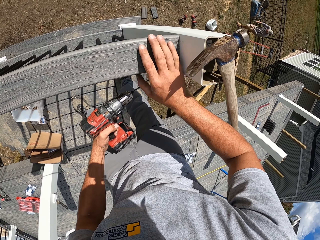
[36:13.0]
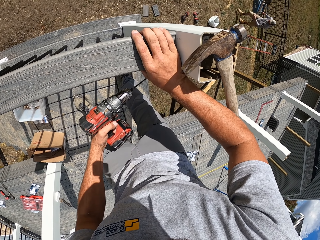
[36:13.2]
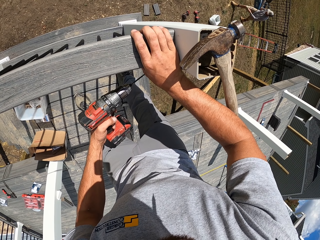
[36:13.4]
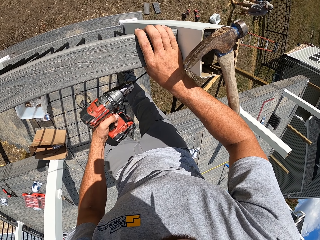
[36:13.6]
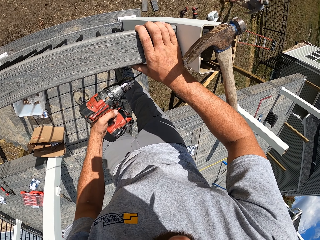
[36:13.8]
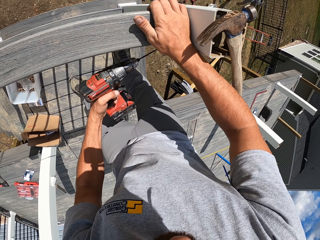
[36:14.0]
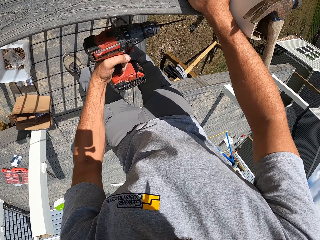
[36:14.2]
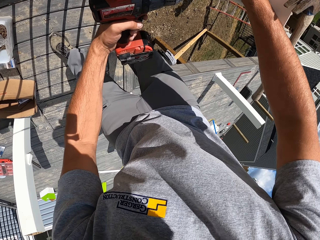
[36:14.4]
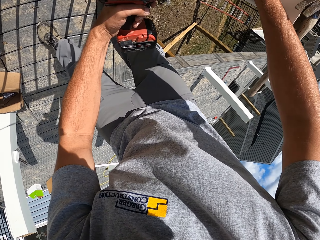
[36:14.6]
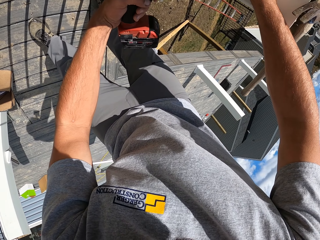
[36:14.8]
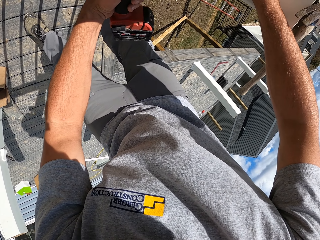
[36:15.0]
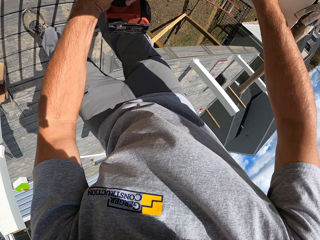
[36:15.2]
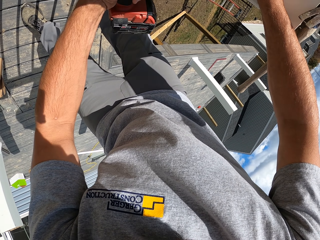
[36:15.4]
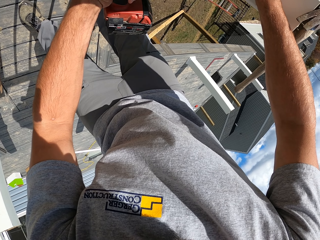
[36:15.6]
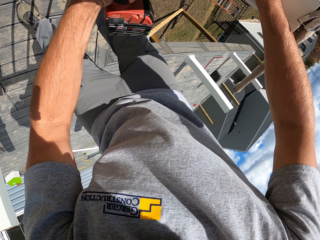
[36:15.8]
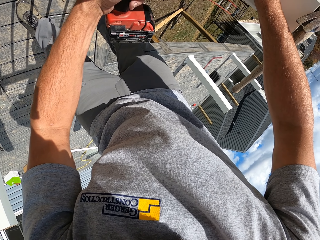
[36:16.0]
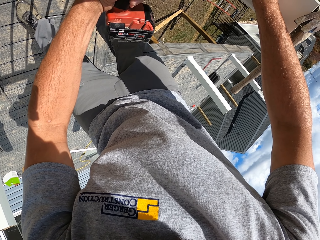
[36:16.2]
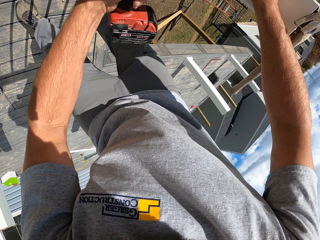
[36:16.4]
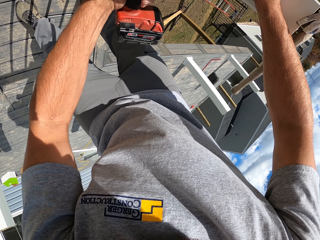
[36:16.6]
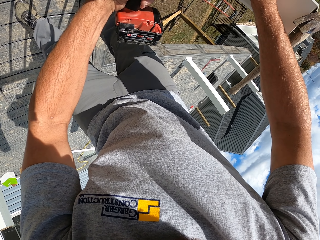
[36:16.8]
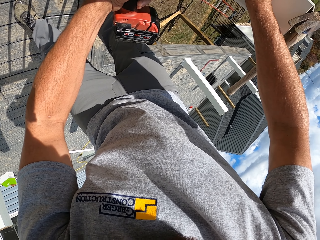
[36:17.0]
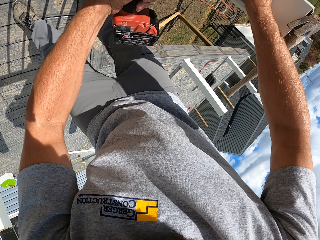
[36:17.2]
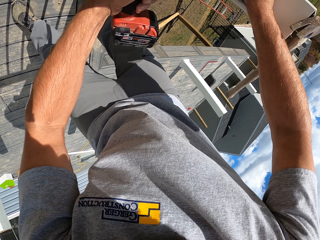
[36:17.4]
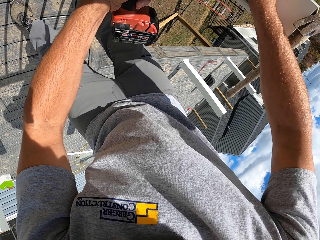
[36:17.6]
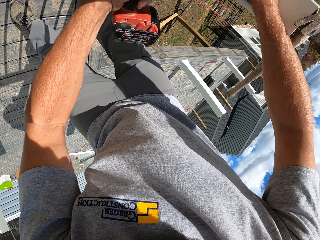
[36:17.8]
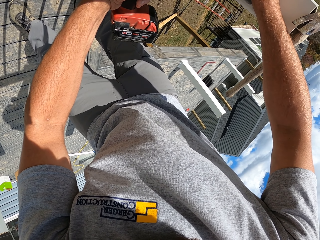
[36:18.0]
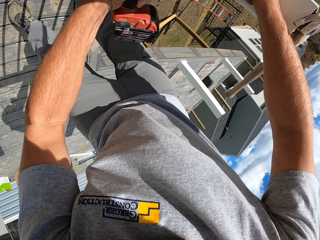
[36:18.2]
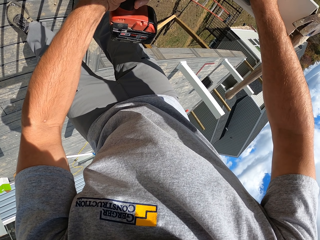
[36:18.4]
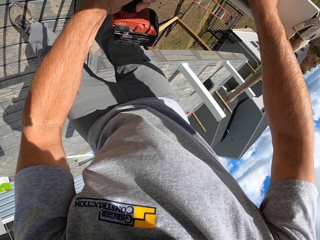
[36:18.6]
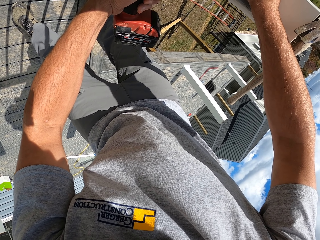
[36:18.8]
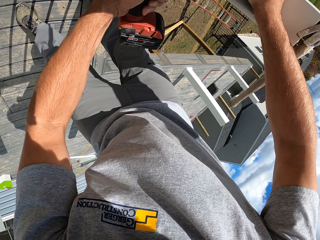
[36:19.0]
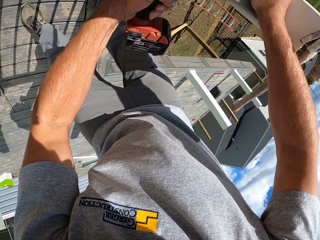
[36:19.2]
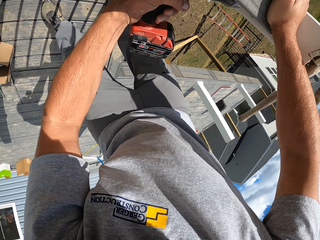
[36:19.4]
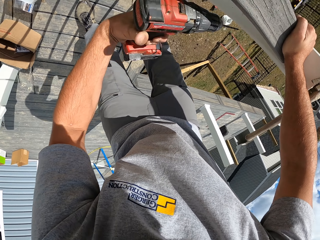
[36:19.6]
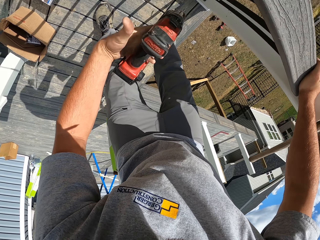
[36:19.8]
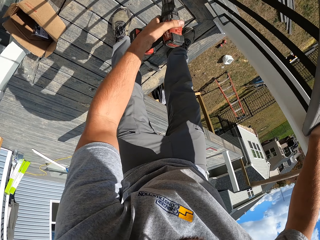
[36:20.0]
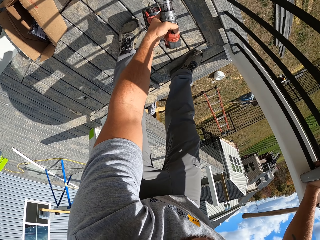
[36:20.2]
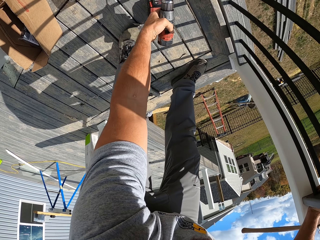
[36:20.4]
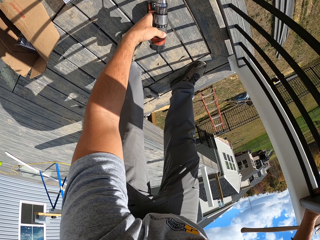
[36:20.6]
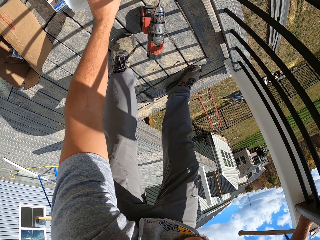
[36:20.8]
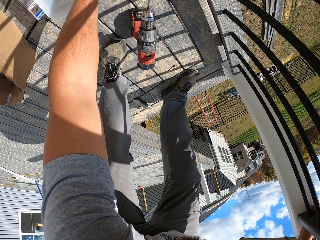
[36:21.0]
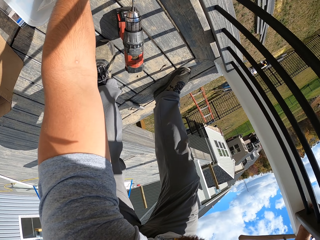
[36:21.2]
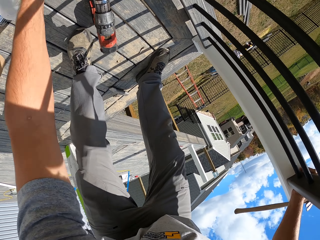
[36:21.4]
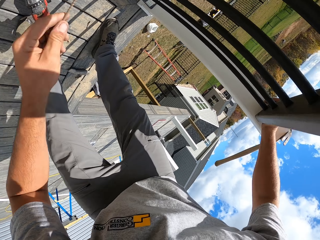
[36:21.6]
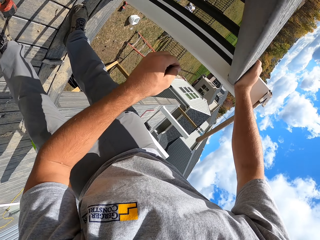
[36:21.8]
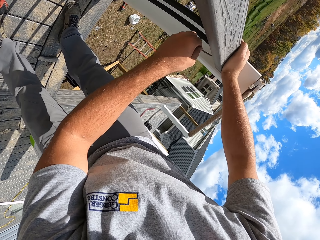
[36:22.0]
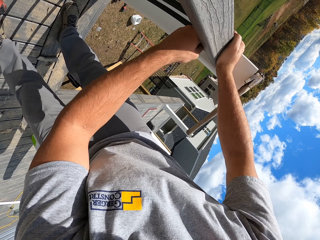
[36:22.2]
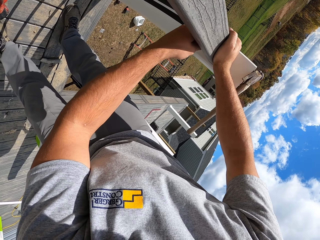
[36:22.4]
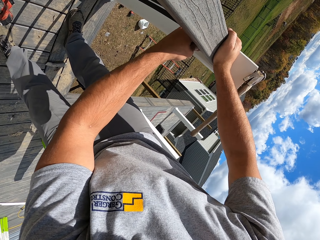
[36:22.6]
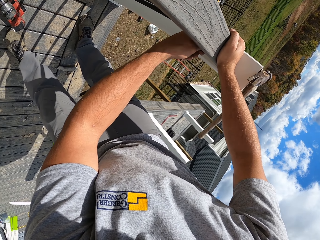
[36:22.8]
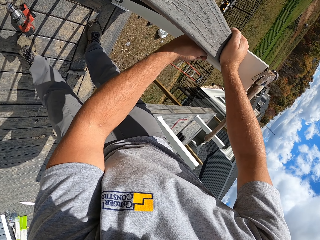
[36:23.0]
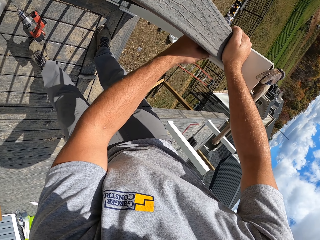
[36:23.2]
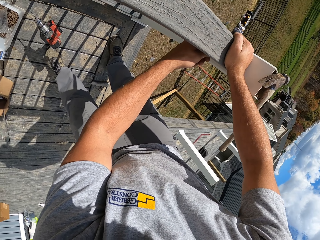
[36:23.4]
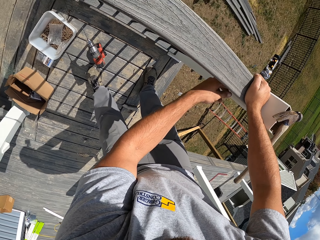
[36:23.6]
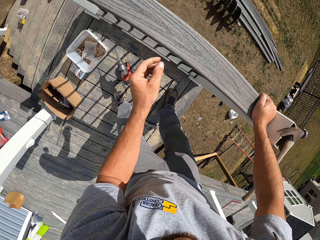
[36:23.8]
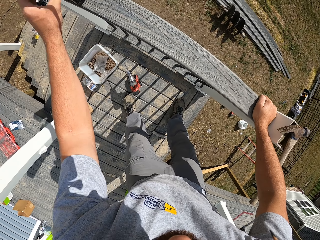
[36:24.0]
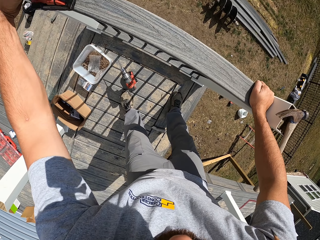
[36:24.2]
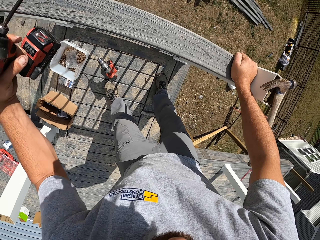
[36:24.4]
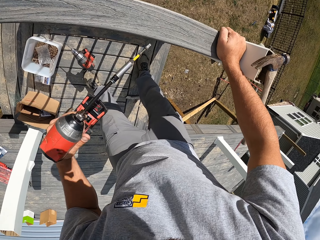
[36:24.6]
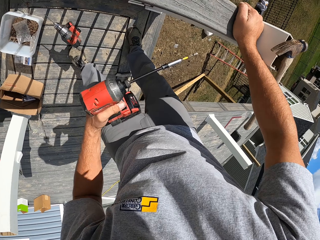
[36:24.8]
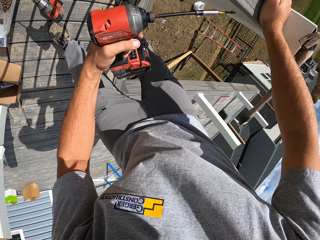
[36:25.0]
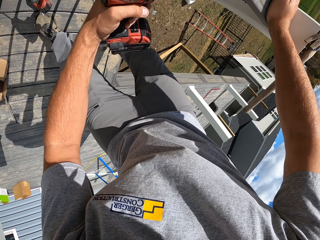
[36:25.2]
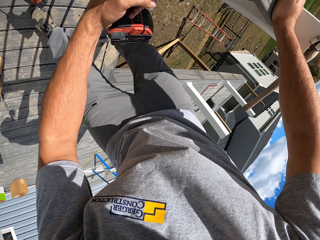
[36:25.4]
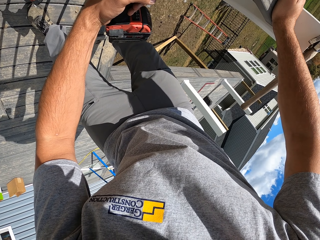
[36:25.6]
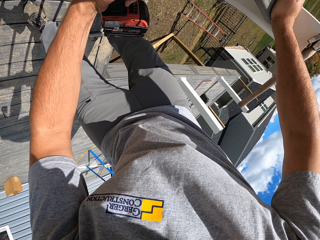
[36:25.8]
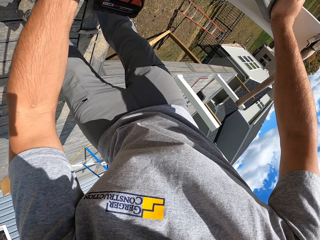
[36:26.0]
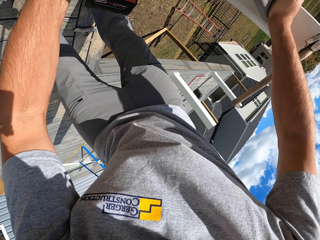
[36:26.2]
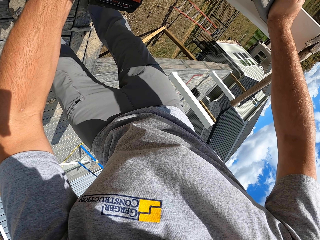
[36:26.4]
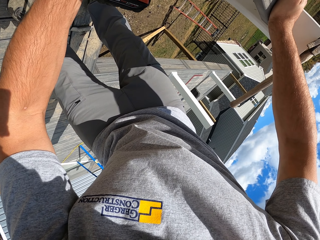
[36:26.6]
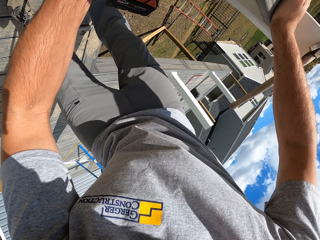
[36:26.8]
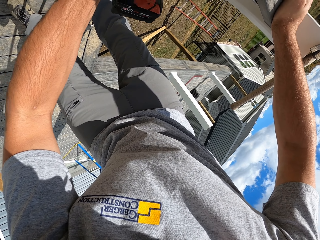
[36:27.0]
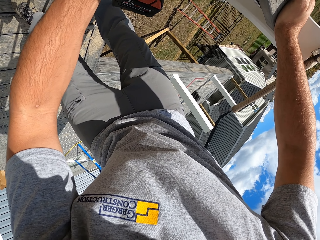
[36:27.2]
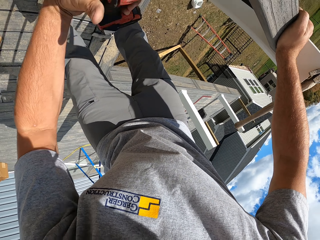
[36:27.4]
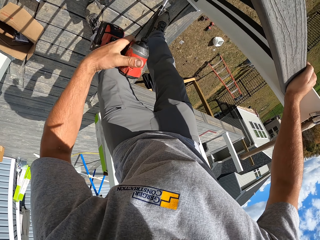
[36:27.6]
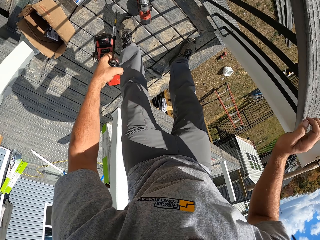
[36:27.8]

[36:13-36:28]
The camera wearer holds the hand rail. They make holes on the wood. They place the drill down. They pick up the nail. They place the nail on the hand rail. They pick up the drill. They drill the nail.

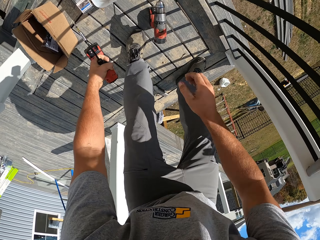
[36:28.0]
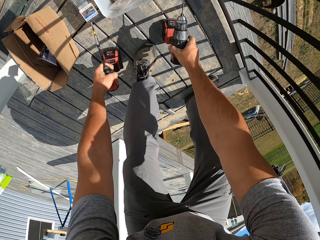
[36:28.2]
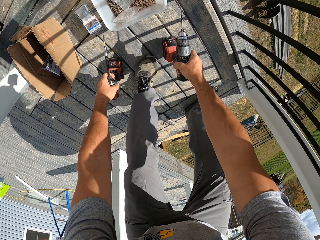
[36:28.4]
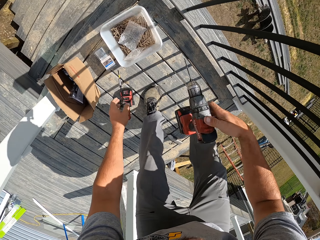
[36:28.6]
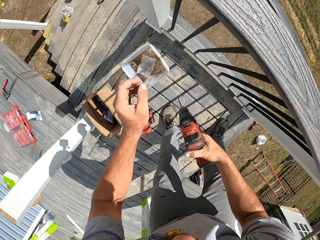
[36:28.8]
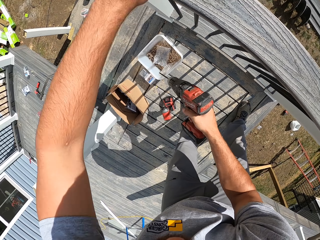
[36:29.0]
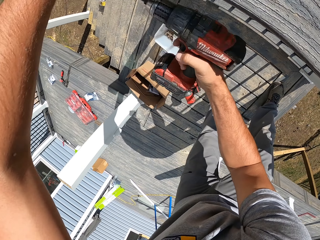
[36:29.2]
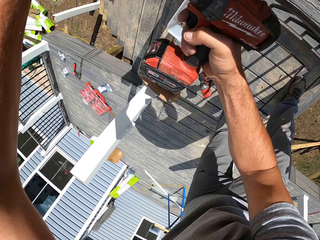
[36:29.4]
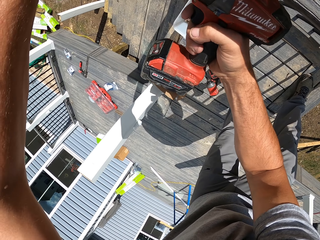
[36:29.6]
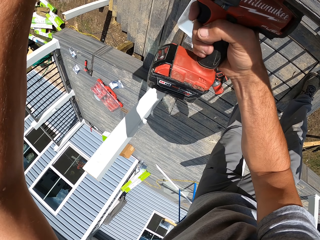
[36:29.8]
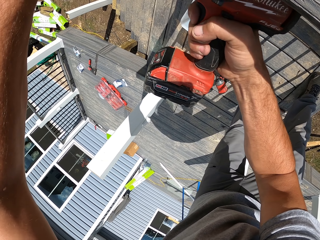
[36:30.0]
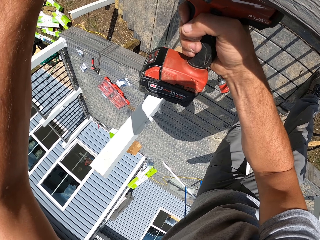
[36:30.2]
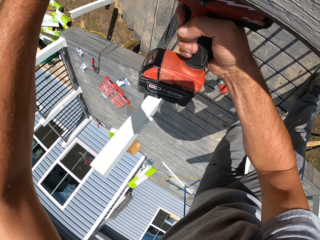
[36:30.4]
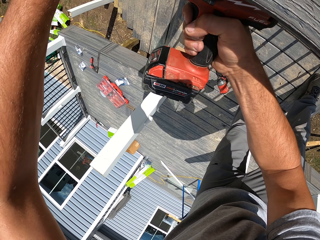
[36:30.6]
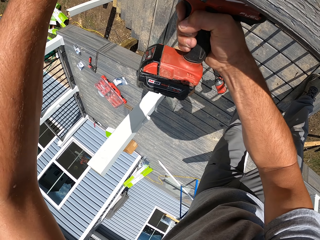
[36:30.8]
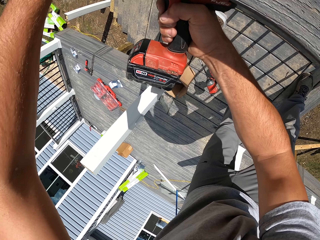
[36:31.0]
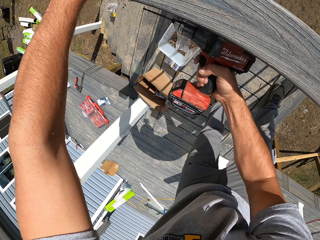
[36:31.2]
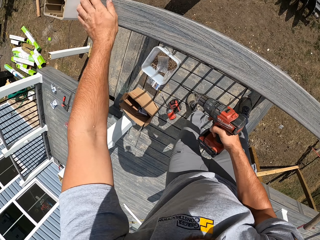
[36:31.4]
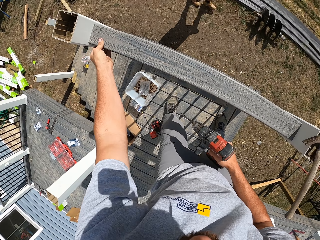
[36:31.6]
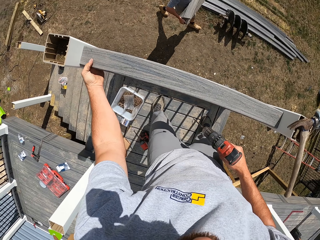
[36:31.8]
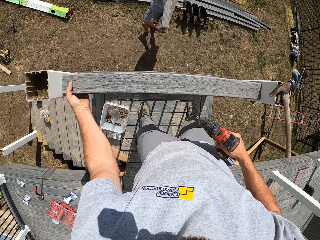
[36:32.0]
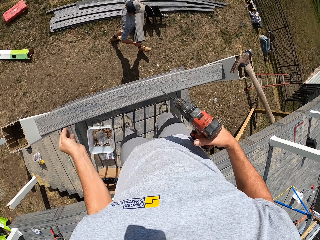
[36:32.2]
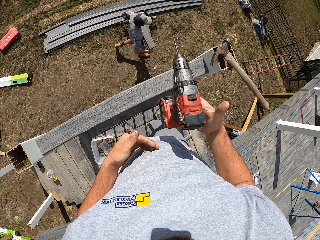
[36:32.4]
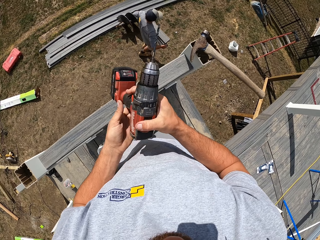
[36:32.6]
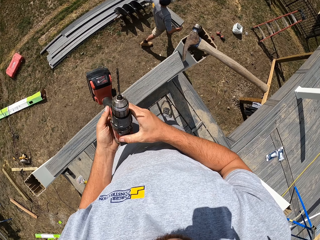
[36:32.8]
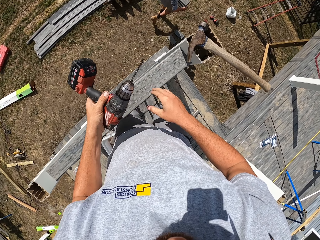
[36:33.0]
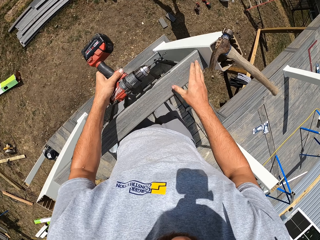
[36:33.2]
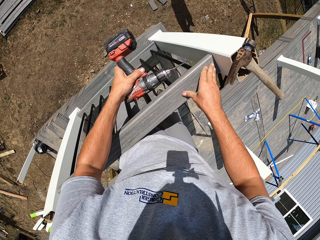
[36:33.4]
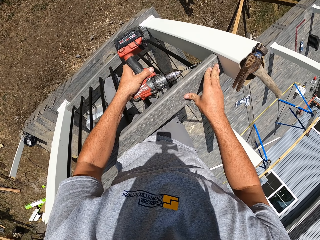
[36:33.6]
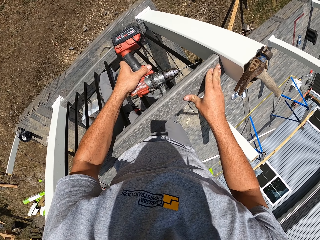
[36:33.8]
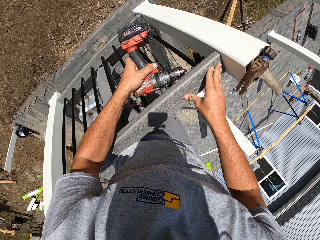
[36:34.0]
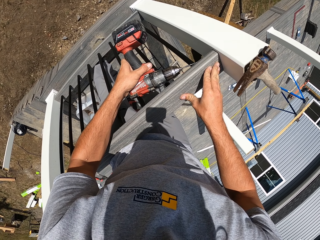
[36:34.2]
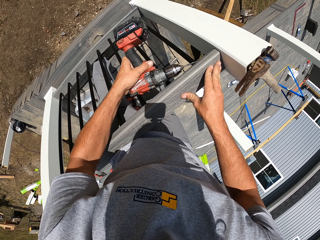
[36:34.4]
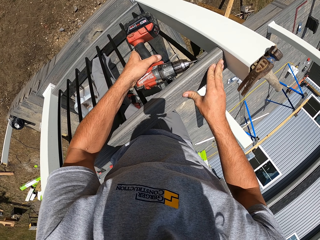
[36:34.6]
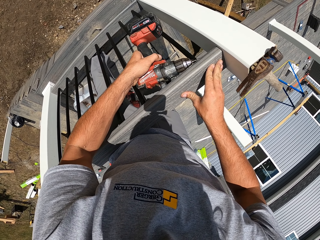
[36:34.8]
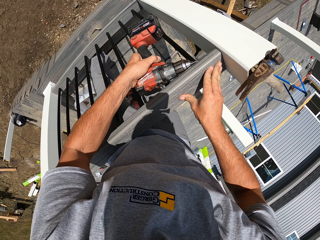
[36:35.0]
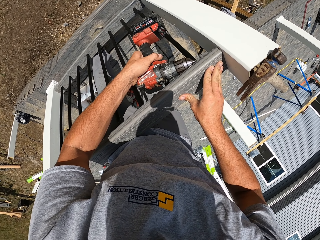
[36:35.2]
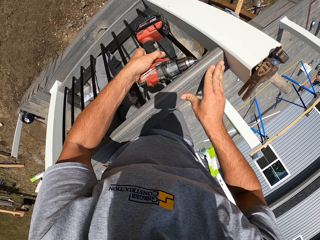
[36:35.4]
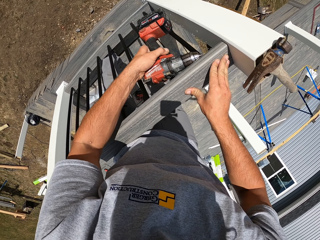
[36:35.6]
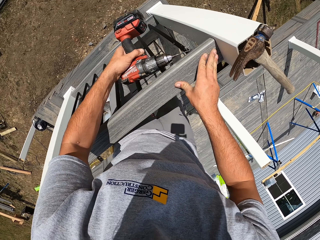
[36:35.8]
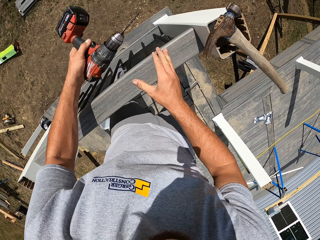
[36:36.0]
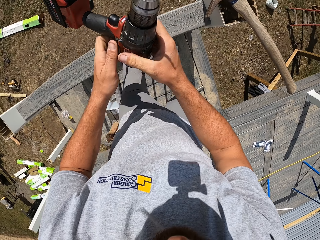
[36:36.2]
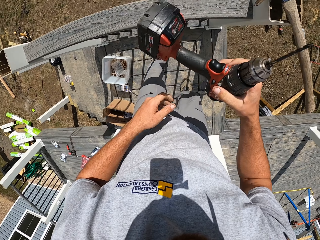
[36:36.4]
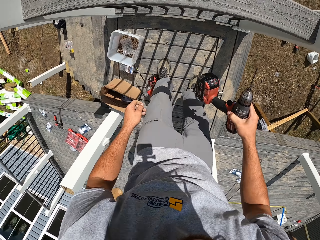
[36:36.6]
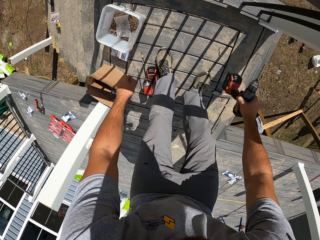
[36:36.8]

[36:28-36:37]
The camera wearer picks up another drill. They place the drill down. They drill the nail. They lift up the drill. They drill the nail.
